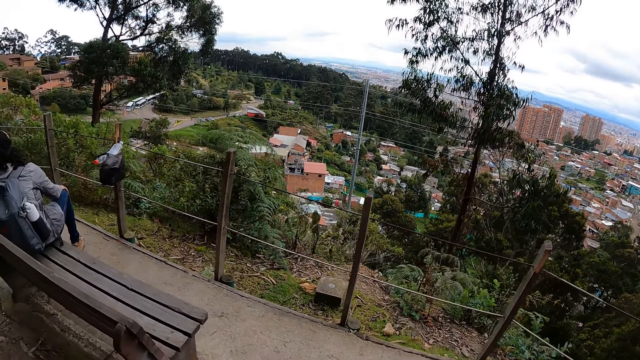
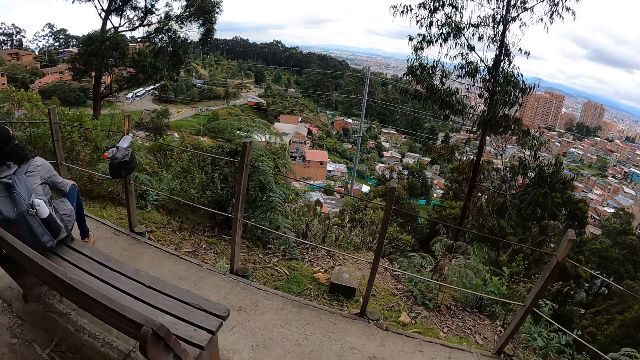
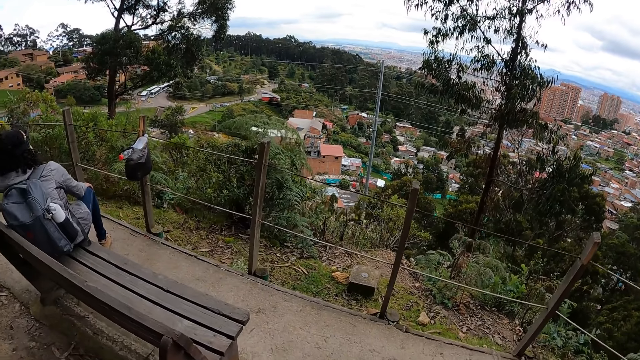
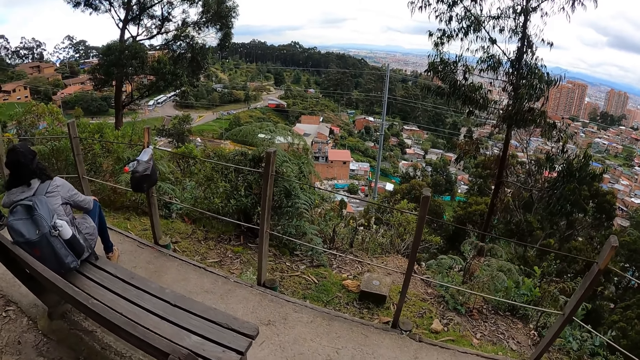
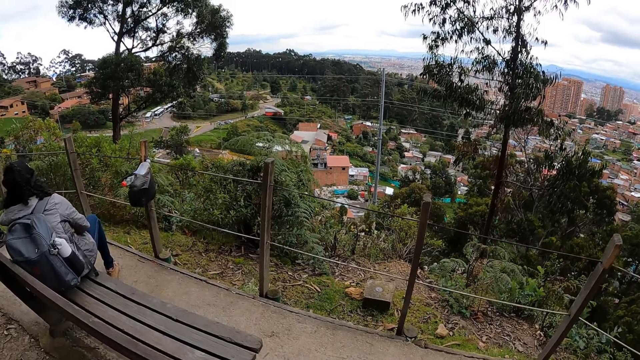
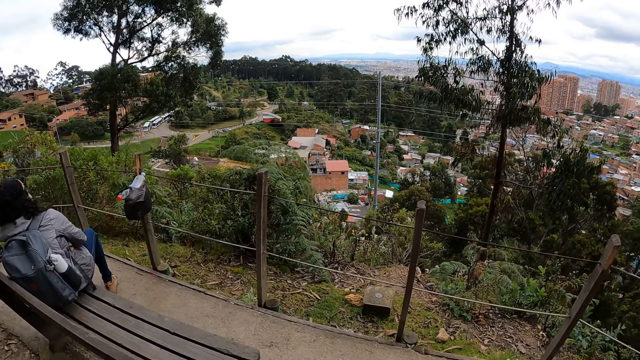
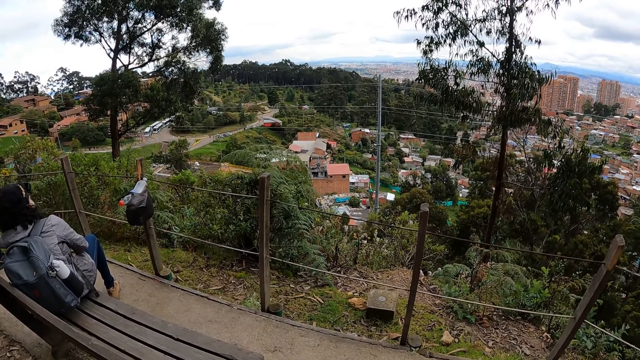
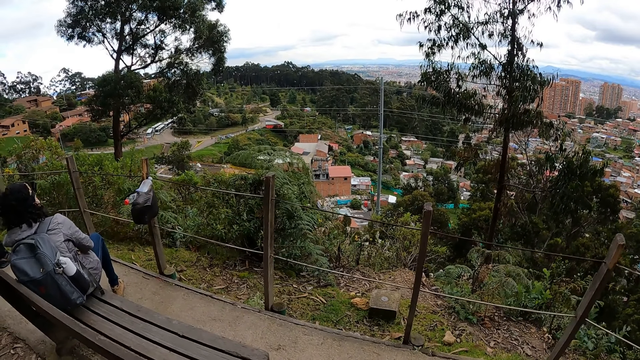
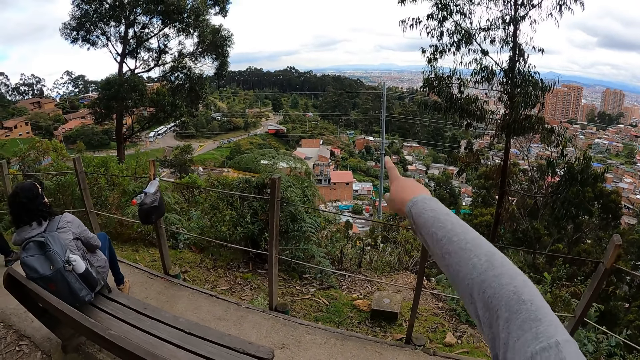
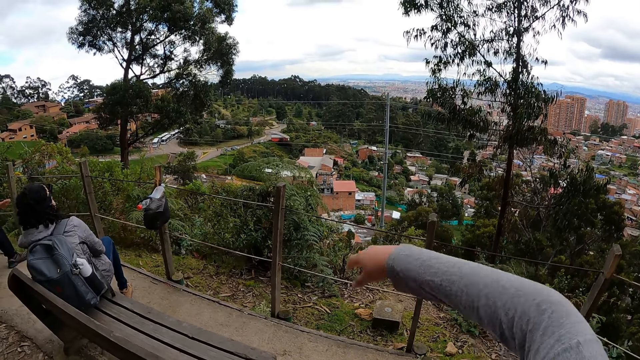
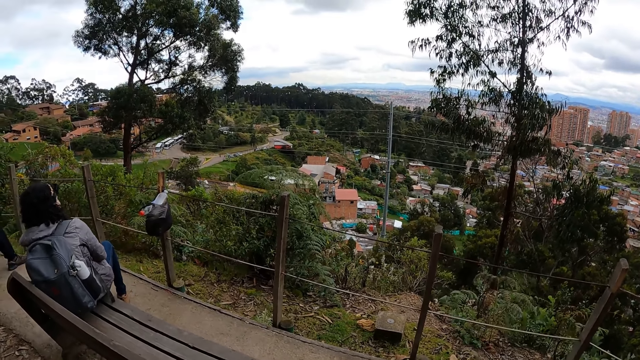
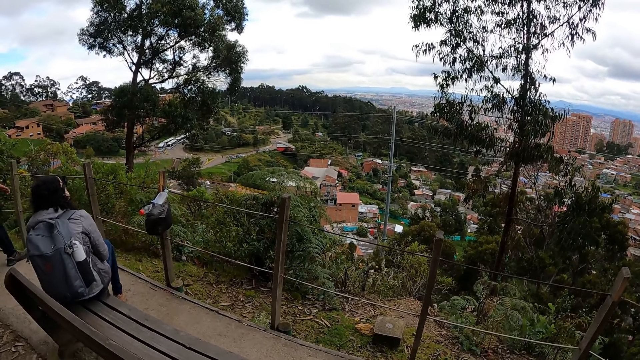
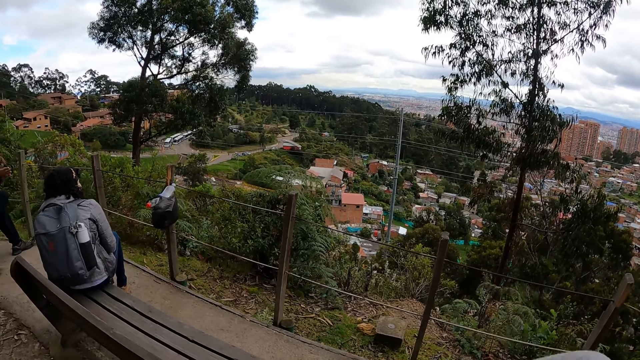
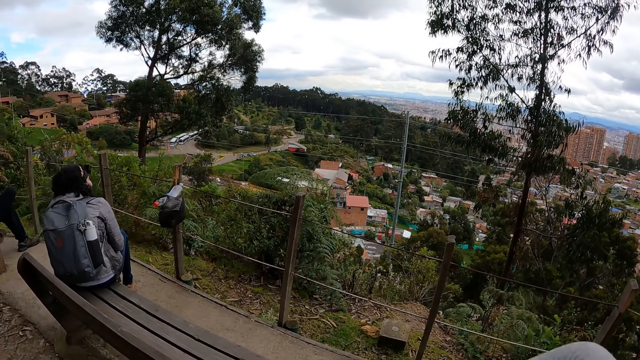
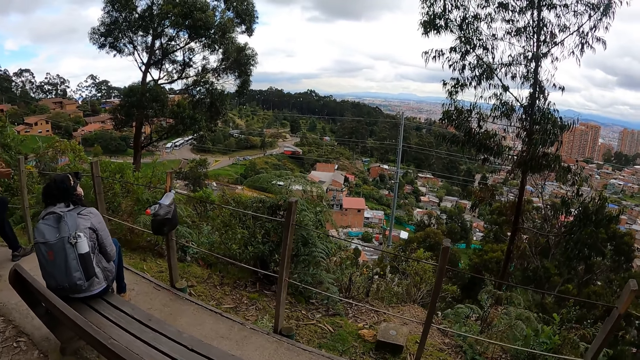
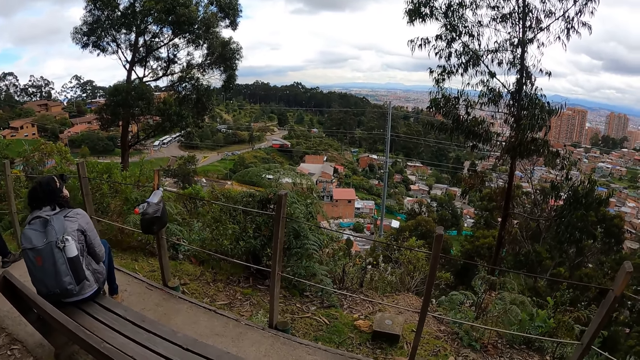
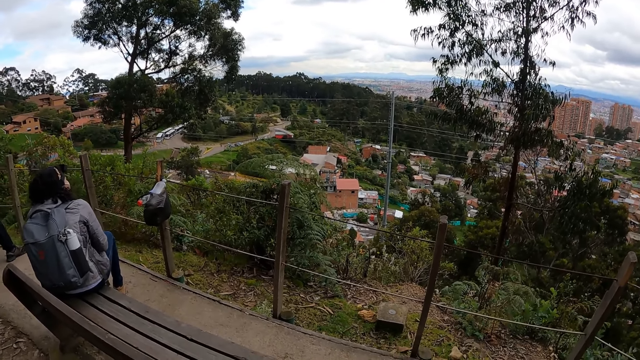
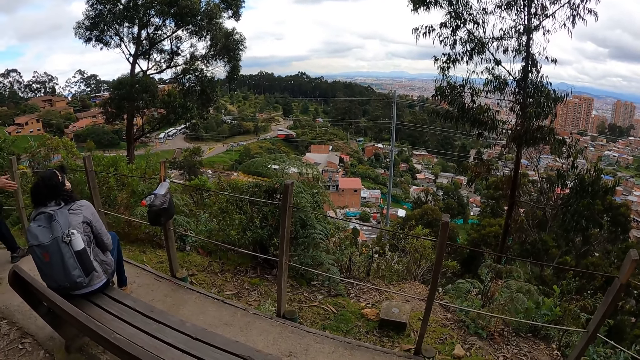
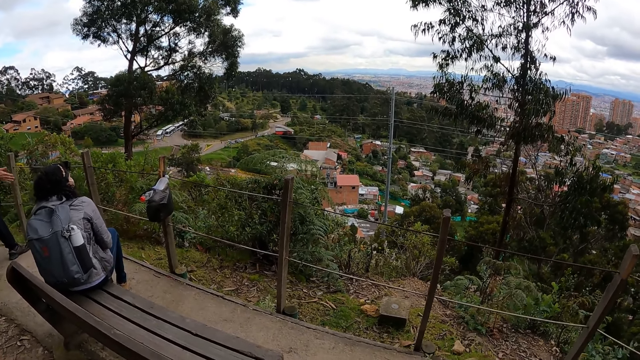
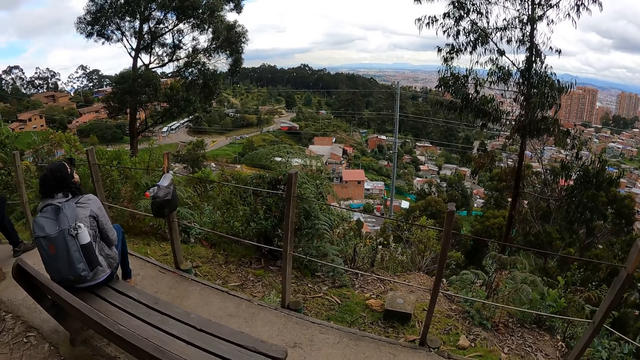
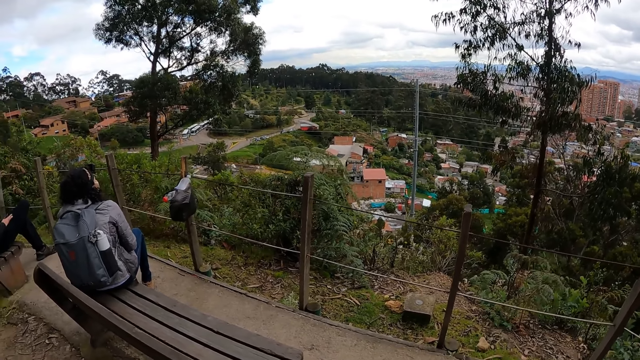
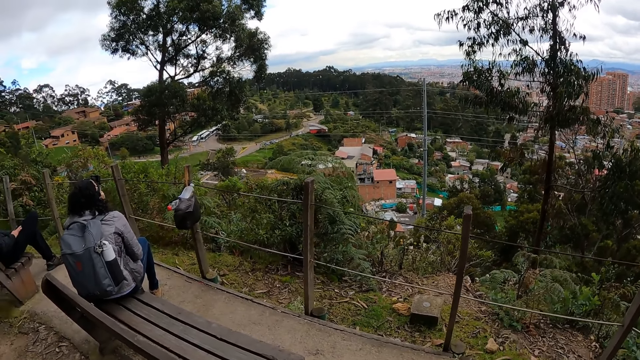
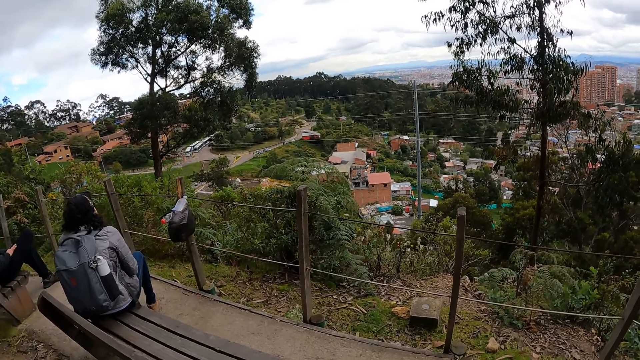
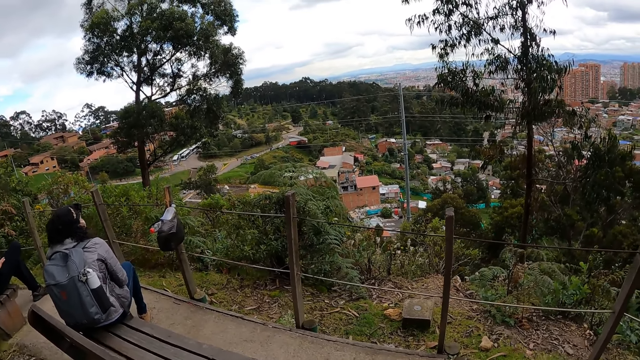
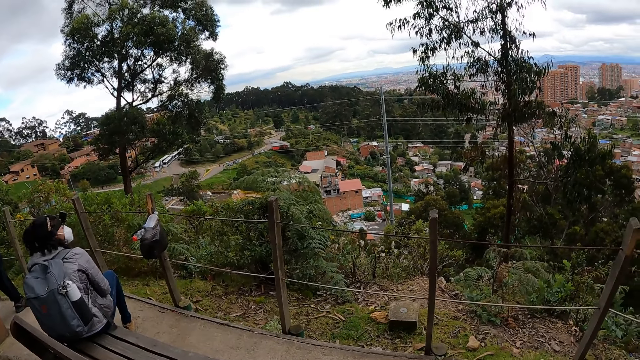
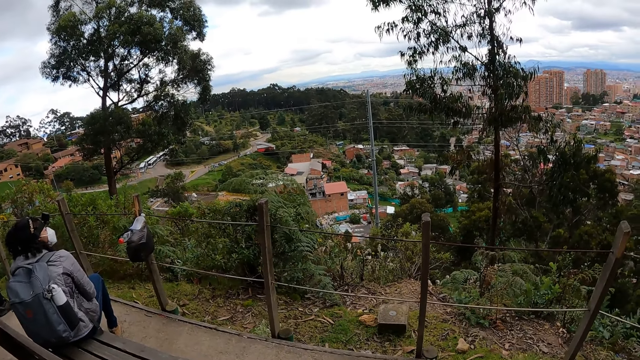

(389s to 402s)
A woman sits on a chair. The camera wearer points her right index finger forward at the buildings. She points her right index finger forward again. She stares around.

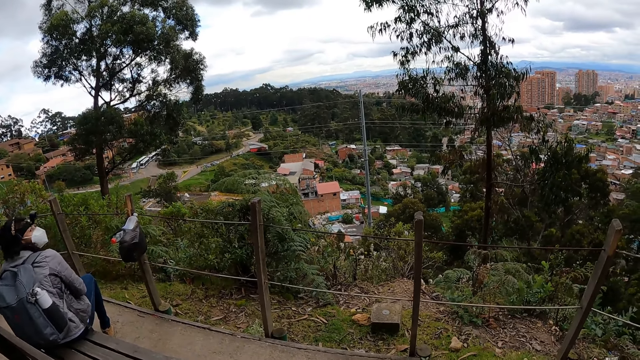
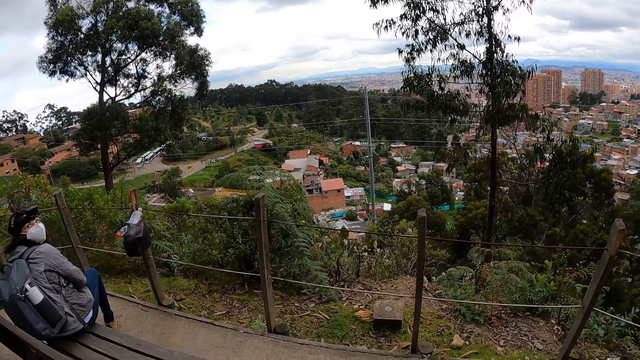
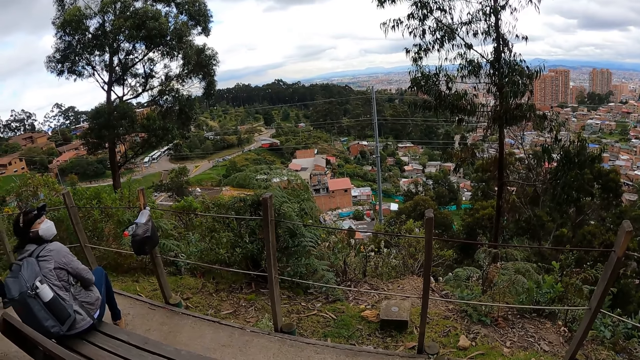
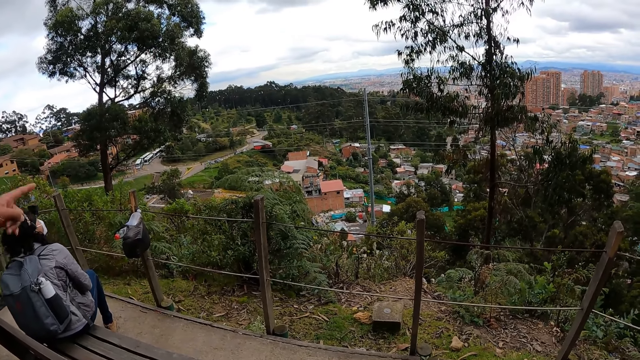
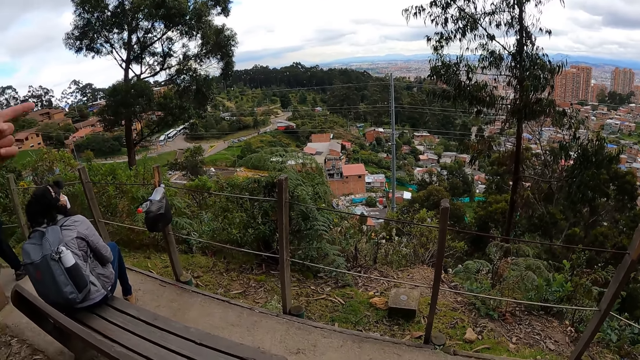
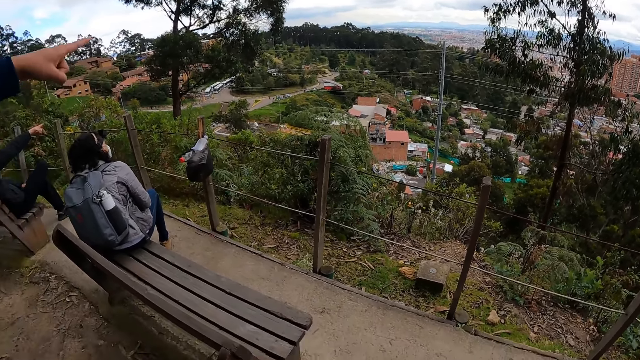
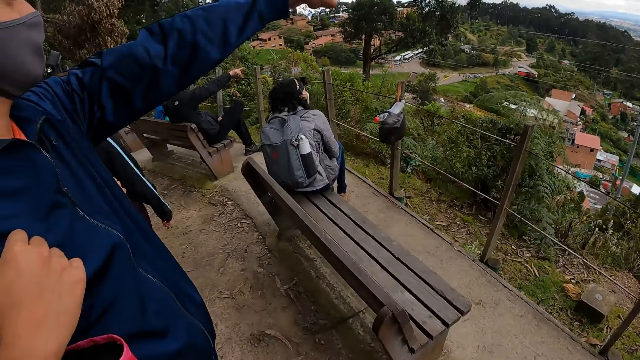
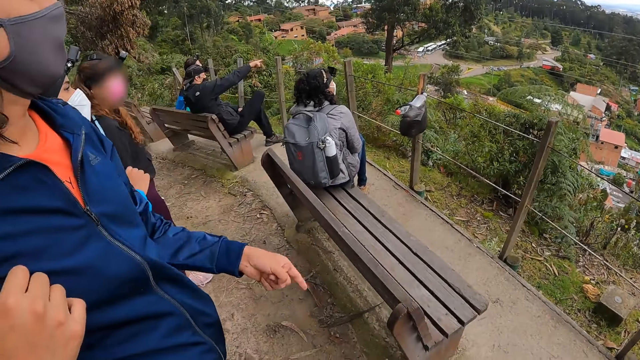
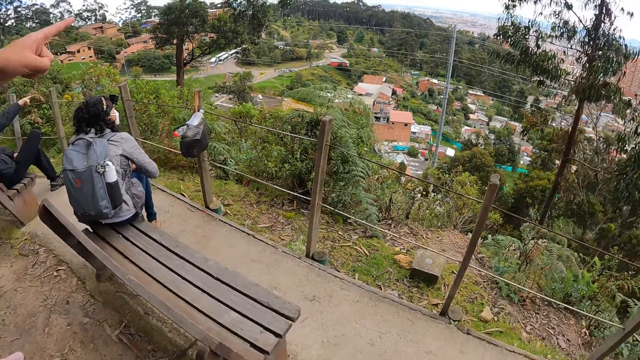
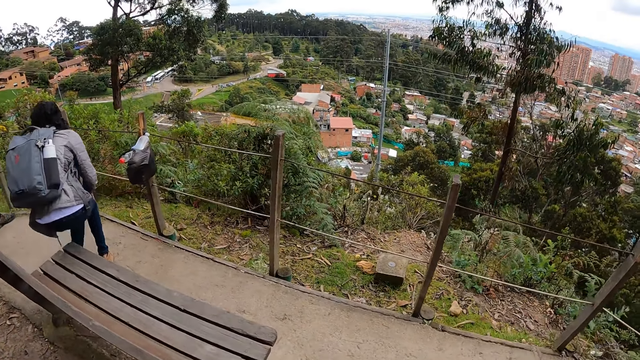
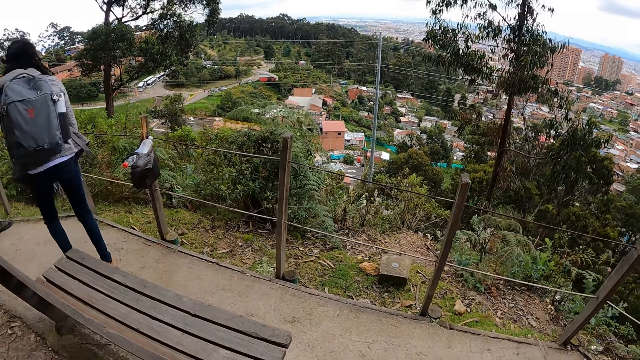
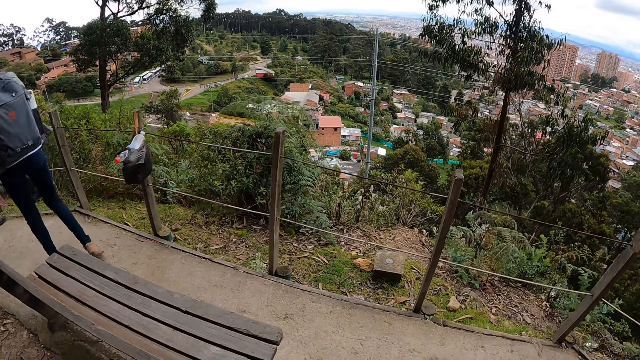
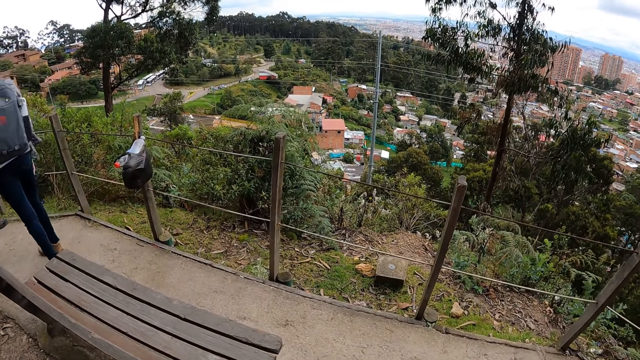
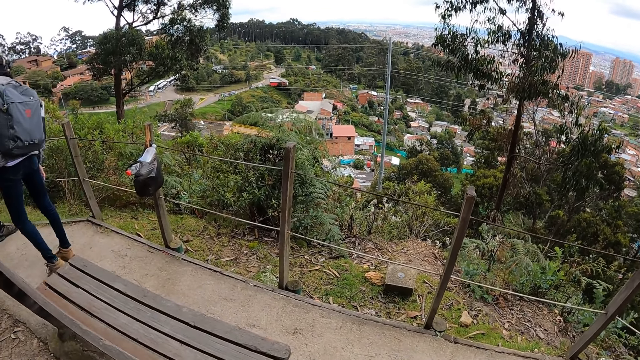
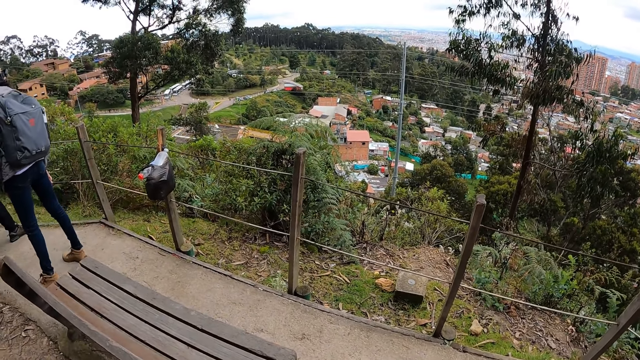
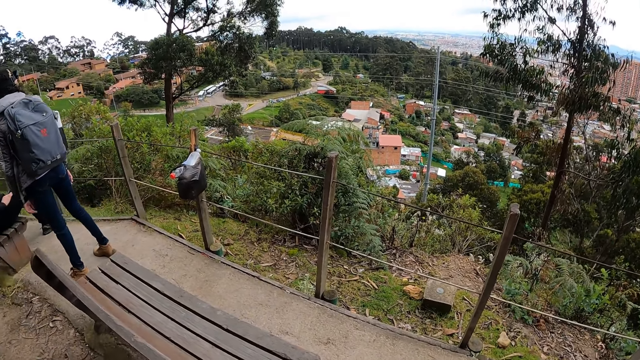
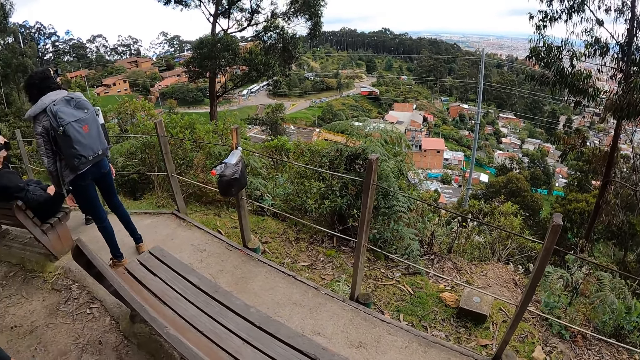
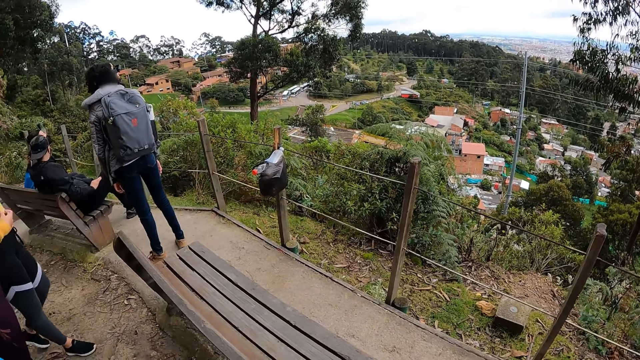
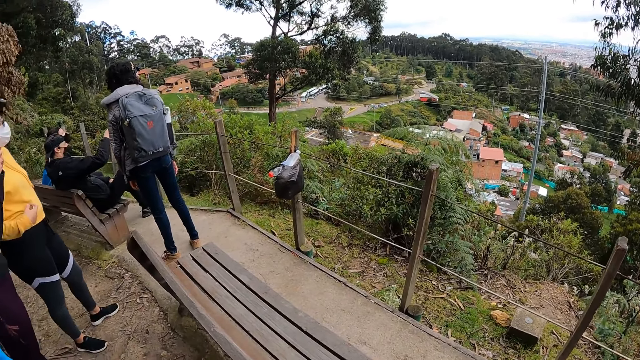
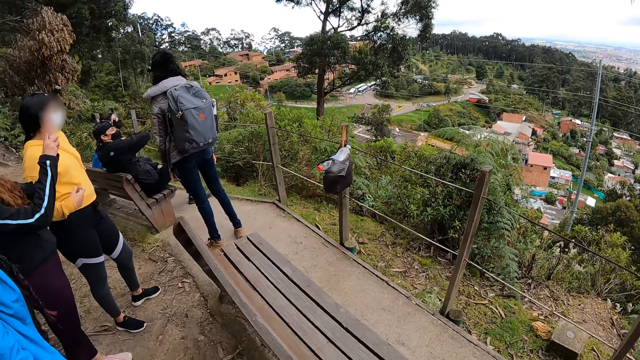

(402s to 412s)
The woman stares at the camera wearer. The man points his left index finger forward at the building. The woman stands from the chair and walks away.
